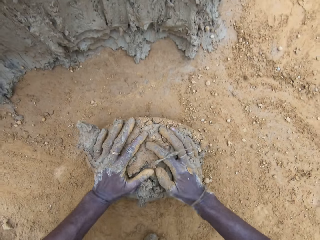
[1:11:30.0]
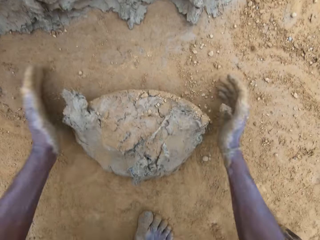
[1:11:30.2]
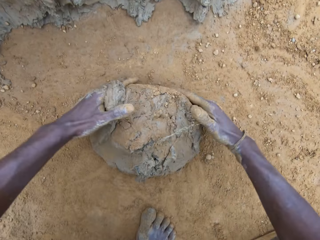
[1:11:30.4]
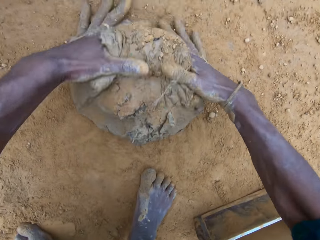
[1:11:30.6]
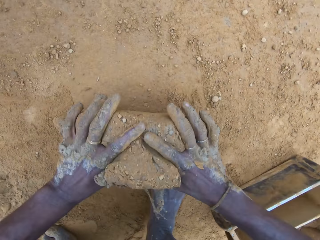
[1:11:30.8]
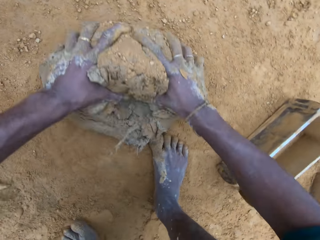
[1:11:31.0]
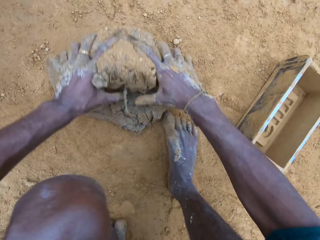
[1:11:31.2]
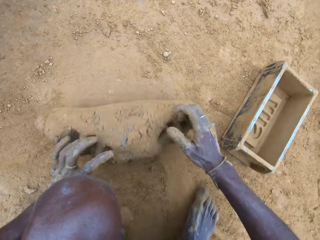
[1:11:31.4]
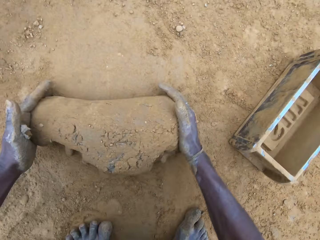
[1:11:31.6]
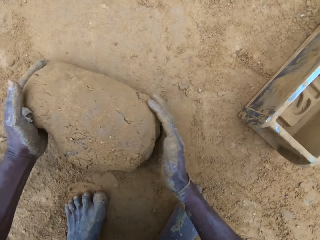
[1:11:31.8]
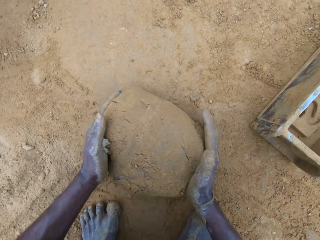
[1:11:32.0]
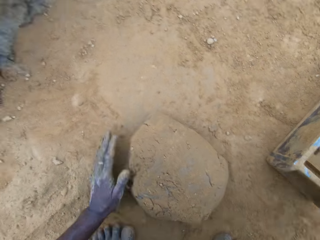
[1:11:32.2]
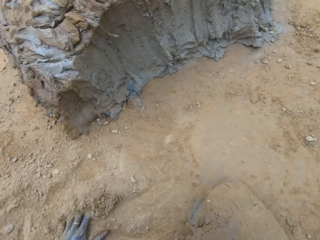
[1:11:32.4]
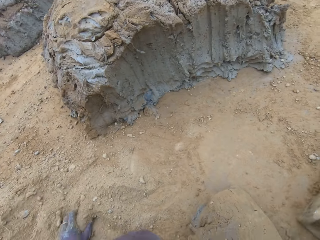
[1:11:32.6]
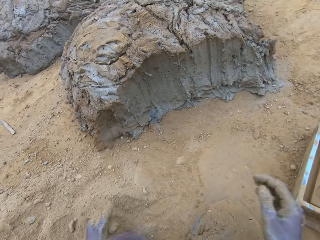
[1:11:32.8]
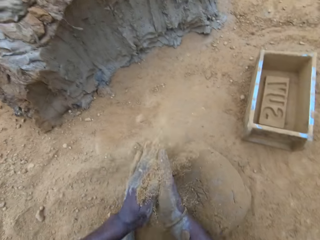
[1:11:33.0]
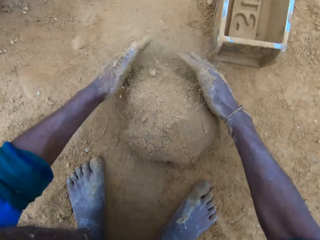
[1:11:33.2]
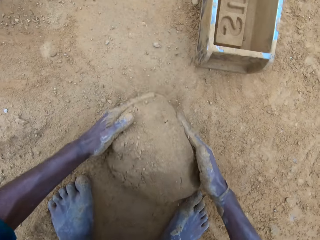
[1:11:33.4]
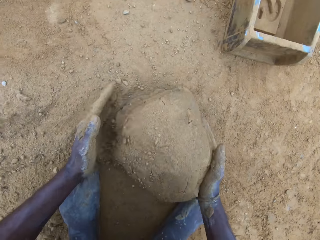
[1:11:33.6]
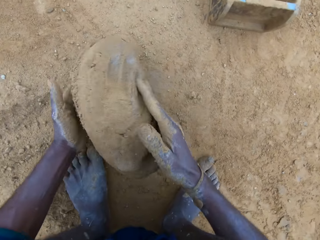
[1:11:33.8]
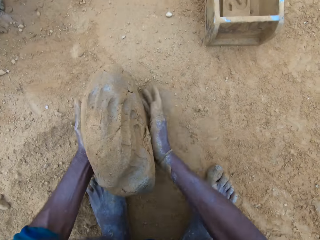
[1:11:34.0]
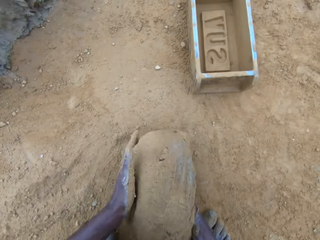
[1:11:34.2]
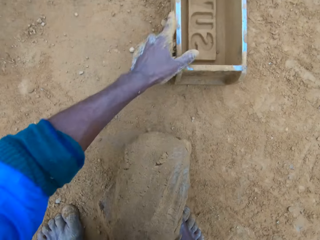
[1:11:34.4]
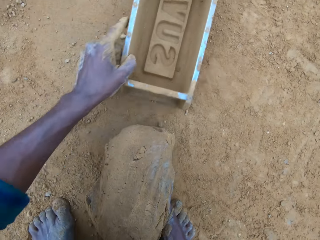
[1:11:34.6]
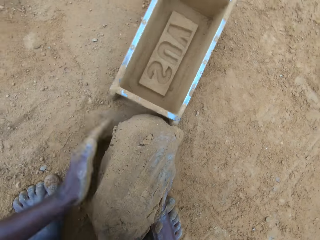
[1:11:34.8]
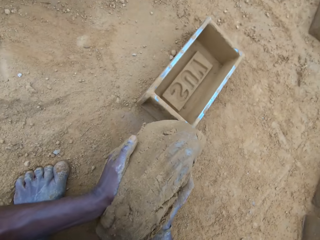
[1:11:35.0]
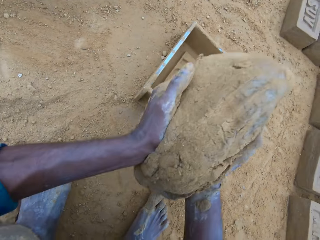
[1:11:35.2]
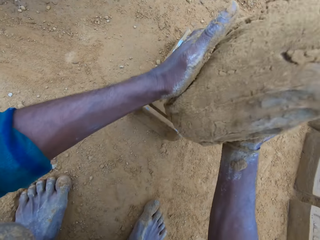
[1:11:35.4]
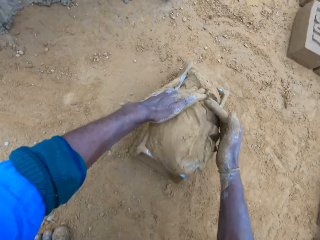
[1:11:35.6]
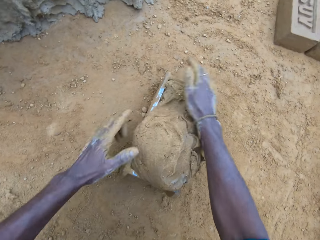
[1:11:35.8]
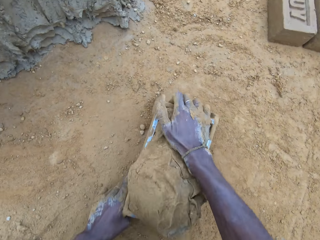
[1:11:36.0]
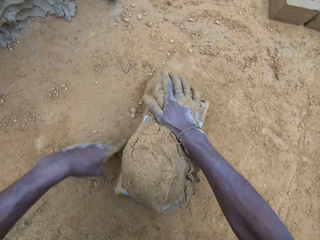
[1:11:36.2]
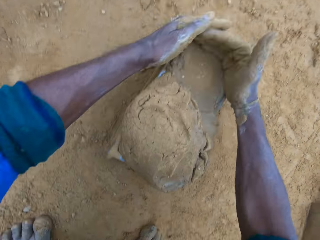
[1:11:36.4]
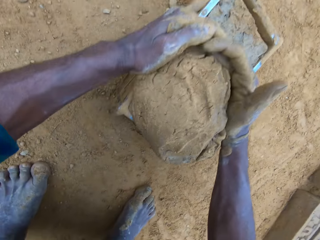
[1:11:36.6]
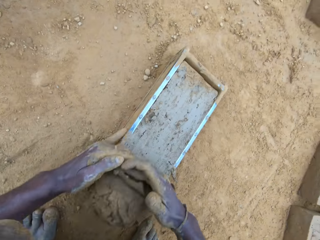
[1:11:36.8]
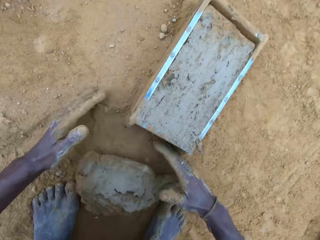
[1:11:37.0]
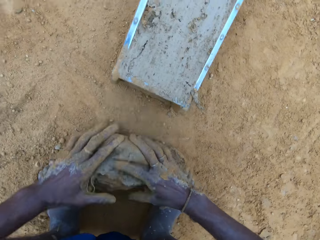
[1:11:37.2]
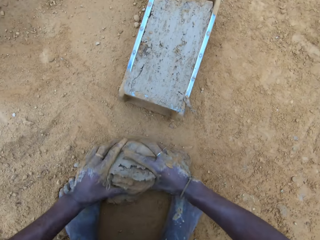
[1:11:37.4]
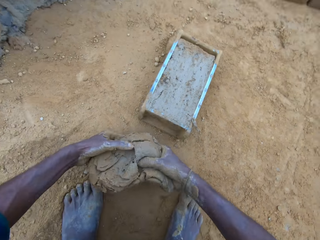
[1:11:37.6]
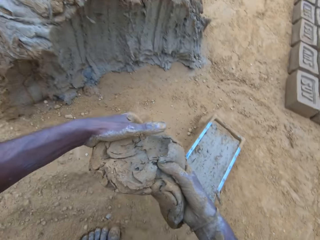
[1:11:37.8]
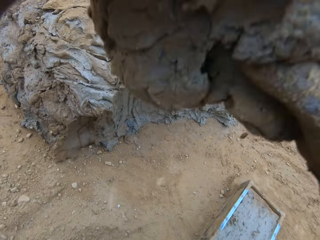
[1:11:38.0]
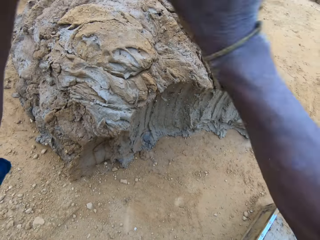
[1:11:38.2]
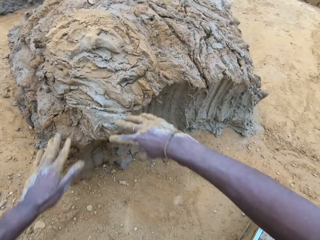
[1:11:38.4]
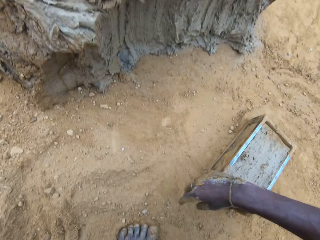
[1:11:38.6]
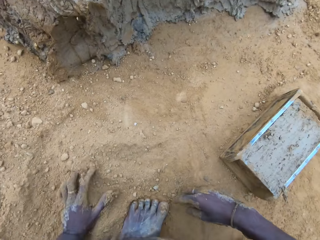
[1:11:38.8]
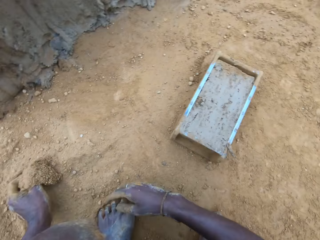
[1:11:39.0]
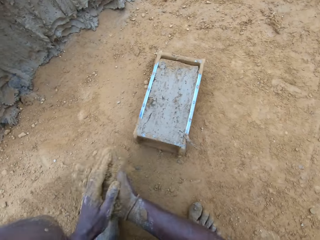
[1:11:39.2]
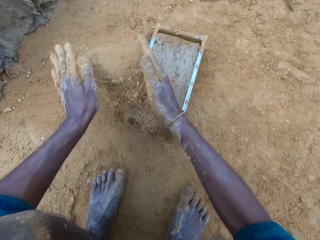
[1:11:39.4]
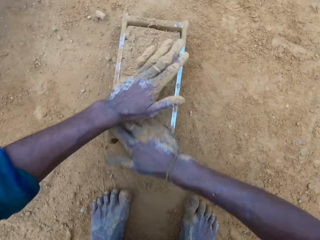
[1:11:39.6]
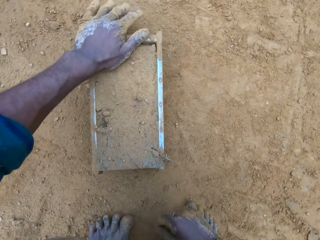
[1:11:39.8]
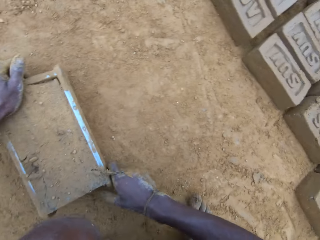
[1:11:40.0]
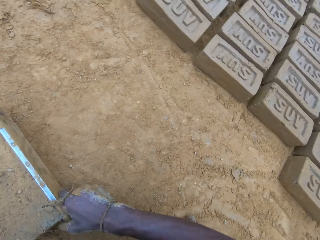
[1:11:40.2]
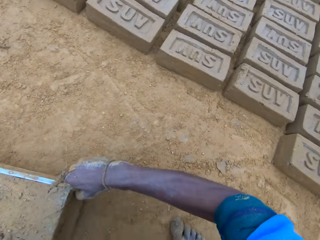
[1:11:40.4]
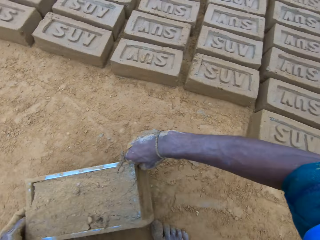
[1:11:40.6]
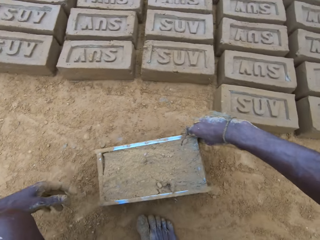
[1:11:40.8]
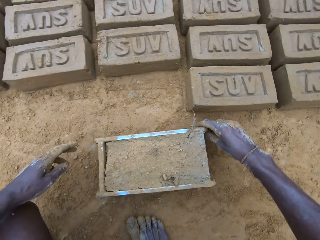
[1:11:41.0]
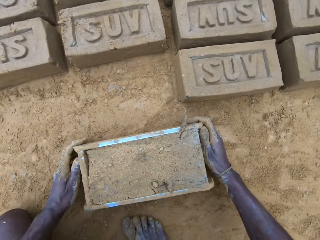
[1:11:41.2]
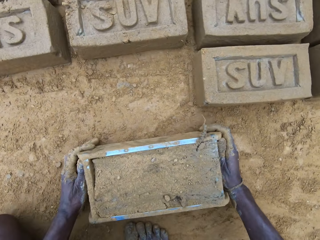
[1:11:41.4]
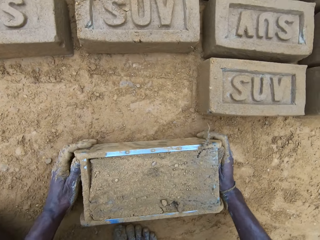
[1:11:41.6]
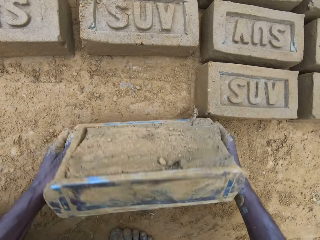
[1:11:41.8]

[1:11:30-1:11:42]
The camera wearer gives form to the clay. He carries the clay mix from the ground. He takes the brick maker. He pours sand on the clay mix on the ground. He puts the brick maker down. He carries the clay mix from the ground. He gives form to the clay. He moves the brick mold on the ground. He picks up the brick maker. He drops the clay mix in the brick mold. He levels up the brick mold with the clay mix with his hands. He shakes the brick maker and removes some clay. He carries the clay mix from the ground. He drops the clay mix in his hands on the clay mix on the ground. He pours sand on the clay mix in the brick mold. He applies soil in the hands and touches the clay. He moves the brick mold on the ground. He puts the brick maker down.

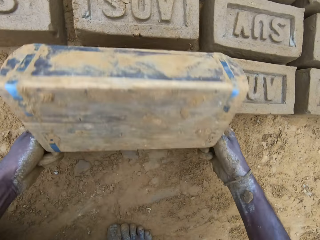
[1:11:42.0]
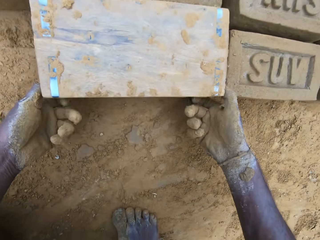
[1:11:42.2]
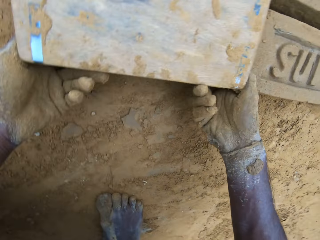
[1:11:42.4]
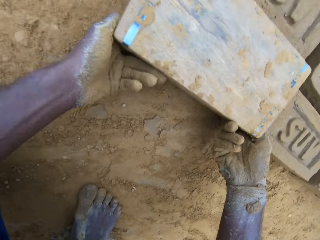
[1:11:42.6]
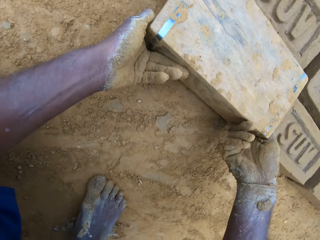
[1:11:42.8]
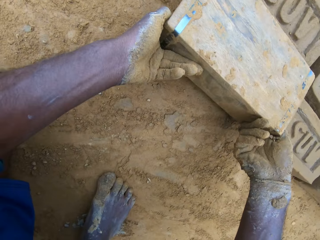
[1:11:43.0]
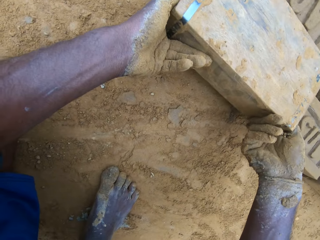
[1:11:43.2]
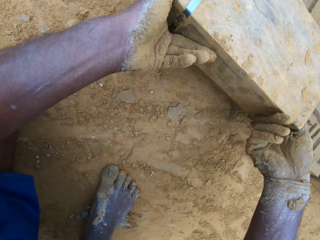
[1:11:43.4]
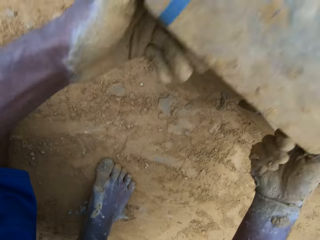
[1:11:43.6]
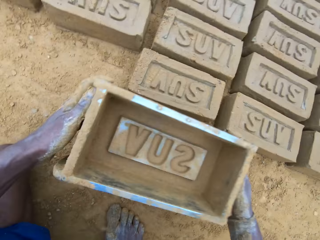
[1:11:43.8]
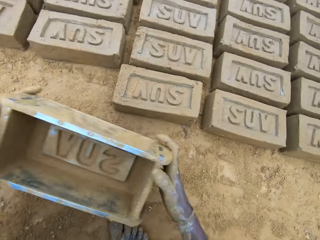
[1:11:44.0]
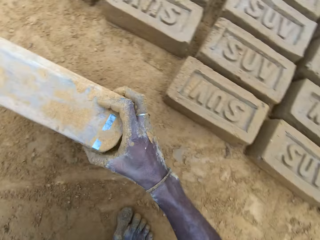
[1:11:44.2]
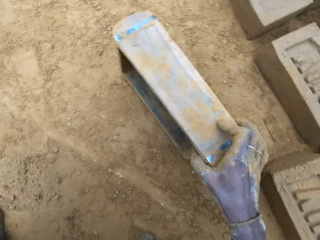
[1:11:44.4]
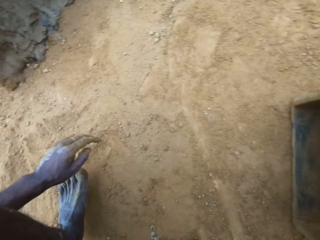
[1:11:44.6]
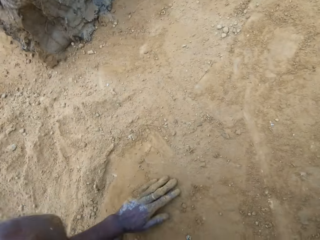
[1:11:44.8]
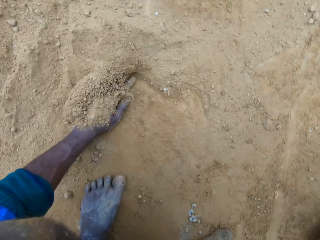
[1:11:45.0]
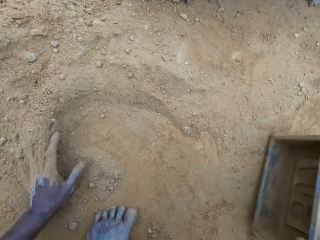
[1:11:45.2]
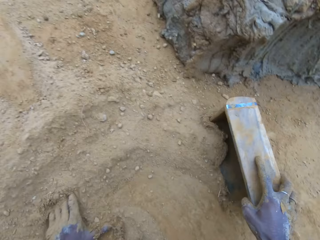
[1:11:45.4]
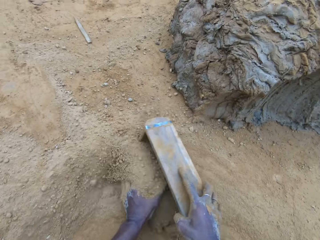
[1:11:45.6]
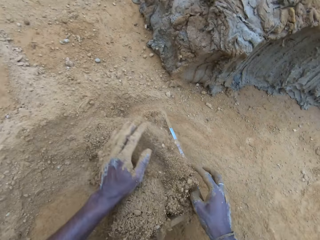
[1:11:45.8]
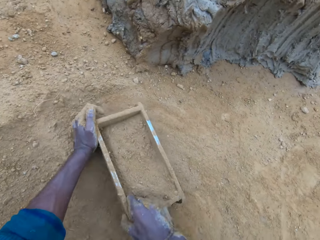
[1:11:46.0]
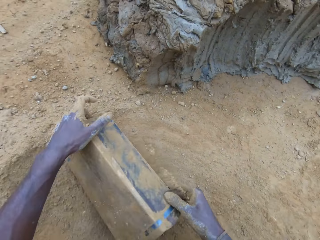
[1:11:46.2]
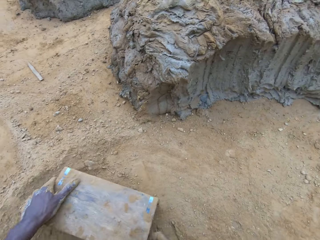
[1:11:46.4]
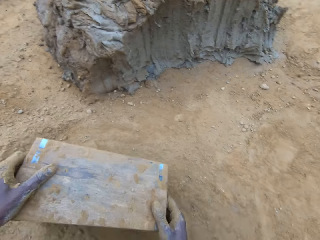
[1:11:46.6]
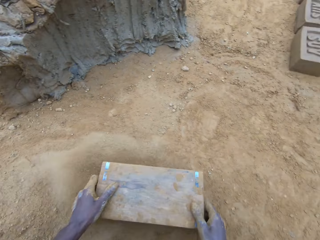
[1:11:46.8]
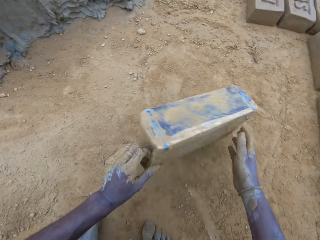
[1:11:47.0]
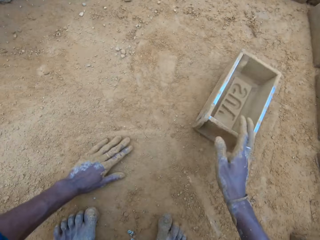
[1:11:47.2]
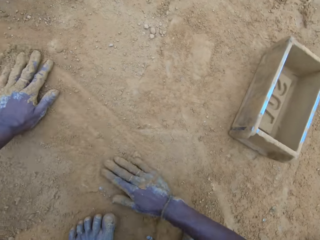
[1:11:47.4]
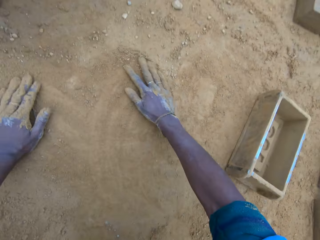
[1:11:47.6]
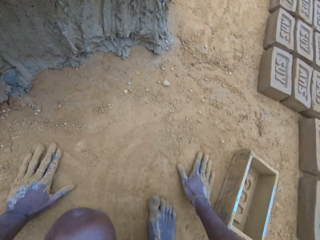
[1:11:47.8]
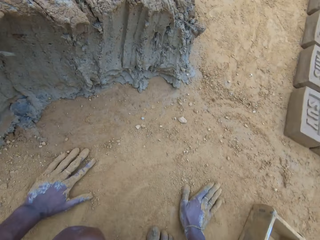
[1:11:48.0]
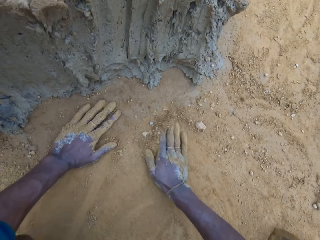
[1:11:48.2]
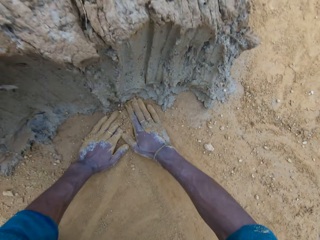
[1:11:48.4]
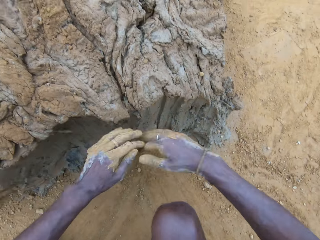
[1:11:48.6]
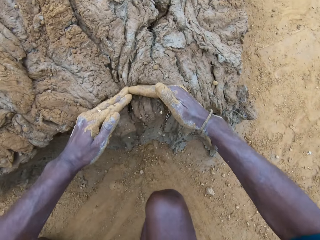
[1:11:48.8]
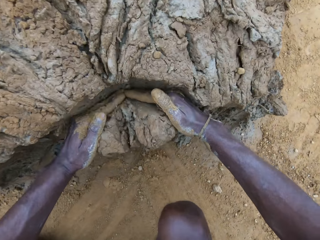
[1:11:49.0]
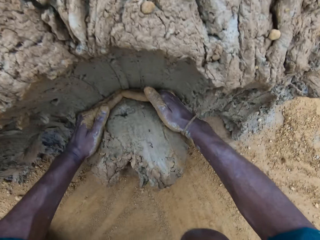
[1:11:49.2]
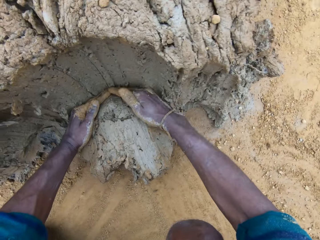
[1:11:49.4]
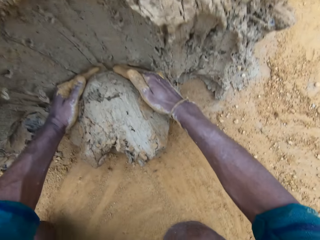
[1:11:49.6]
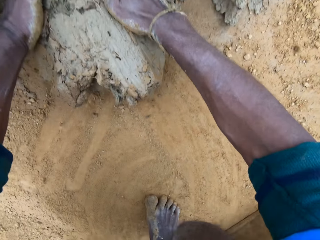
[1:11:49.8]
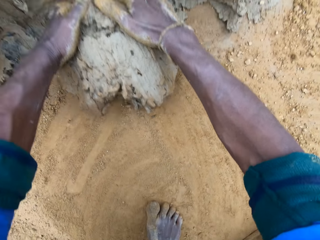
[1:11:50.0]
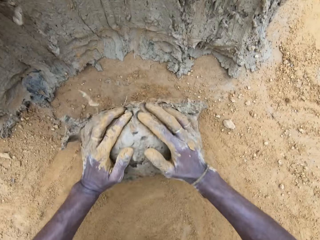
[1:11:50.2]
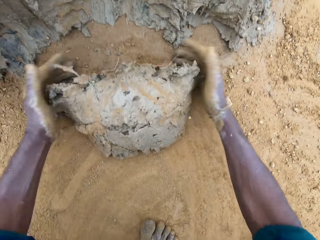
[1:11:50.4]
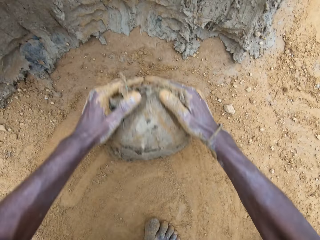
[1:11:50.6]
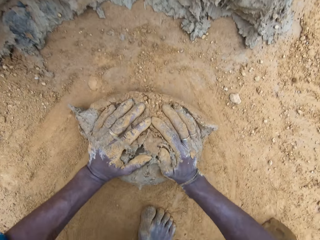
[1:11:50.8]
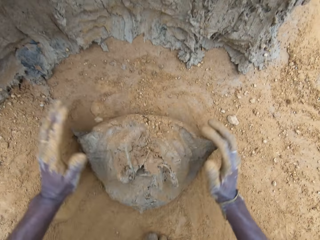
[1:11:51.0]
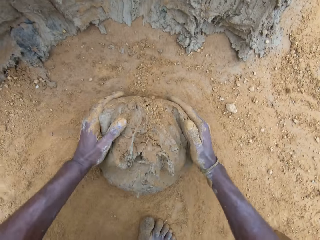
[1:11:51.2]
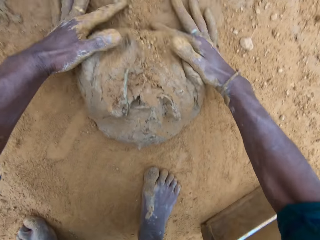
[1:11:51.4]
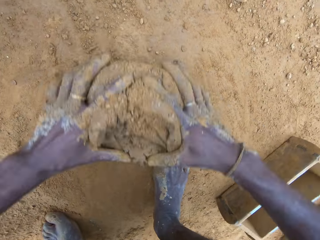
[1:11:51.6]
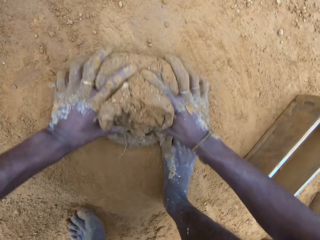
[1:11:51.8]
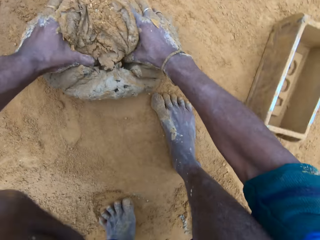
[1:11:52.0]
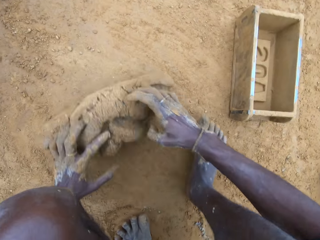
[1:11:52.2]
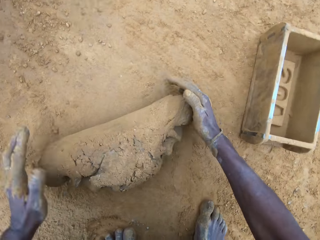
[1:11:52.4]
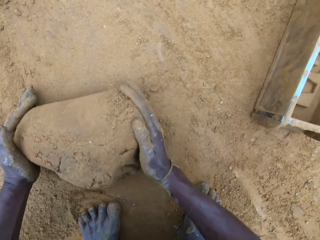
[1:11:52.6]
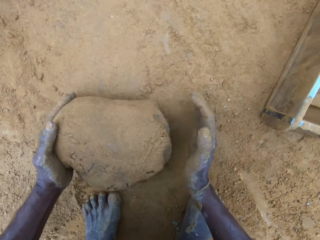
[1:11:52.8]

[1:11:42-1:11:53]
The camera wearer turns the brick maker. He removes the brick mold from the molded brick. He lifts the brick maker. He drops the brick mold on the ground. He holds the brick maker. He swipes his left hand on the ground. He pours sand into the brick mold. He pours out sand from the brick mold. He drops the brick mold on the ground. He swipes his hands on the ground. He spreads the soil. He takes out part of the clay mix on the ground. He rolls the clay mix on the ground. He gives form to the clay.
